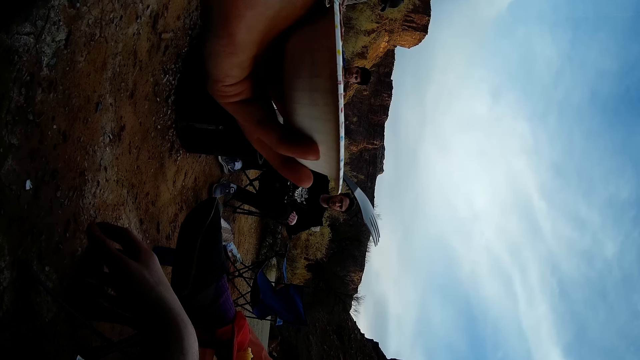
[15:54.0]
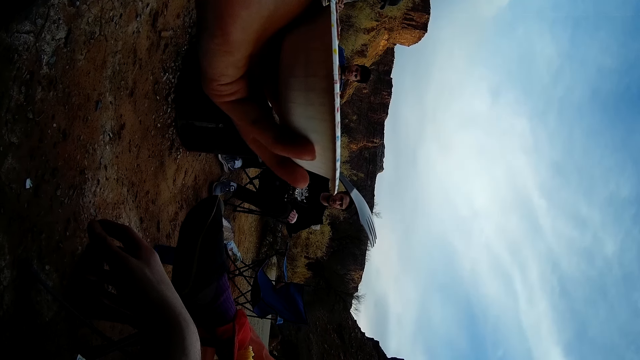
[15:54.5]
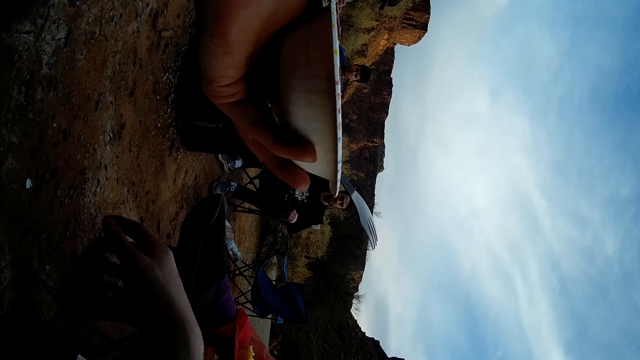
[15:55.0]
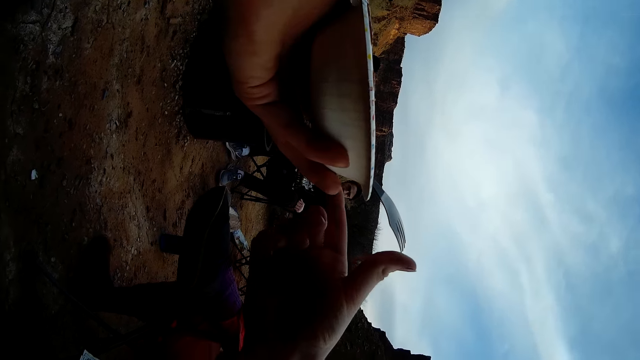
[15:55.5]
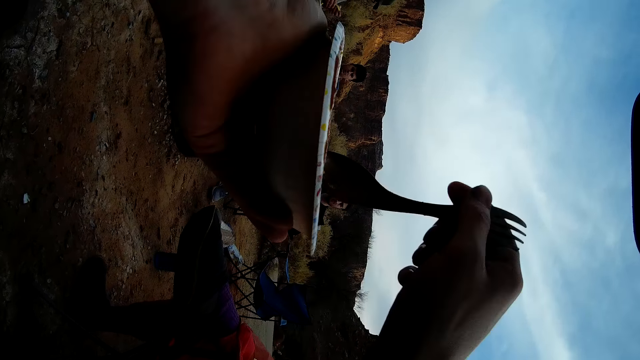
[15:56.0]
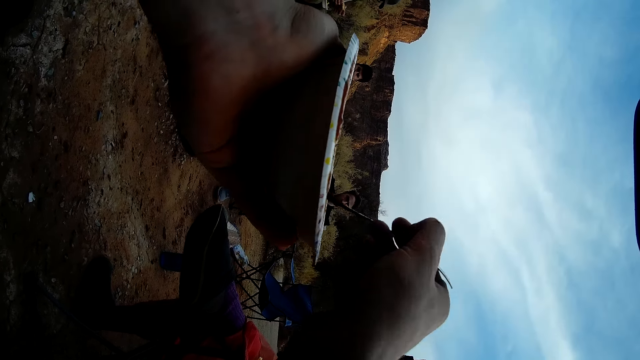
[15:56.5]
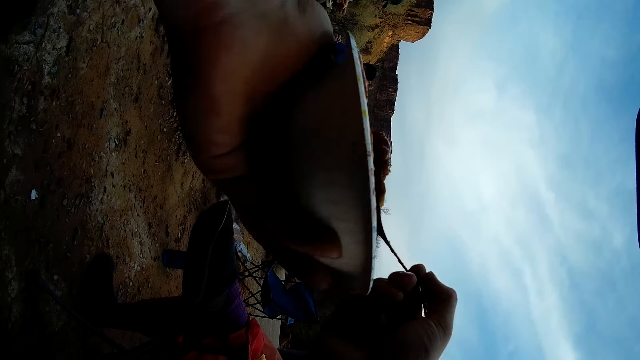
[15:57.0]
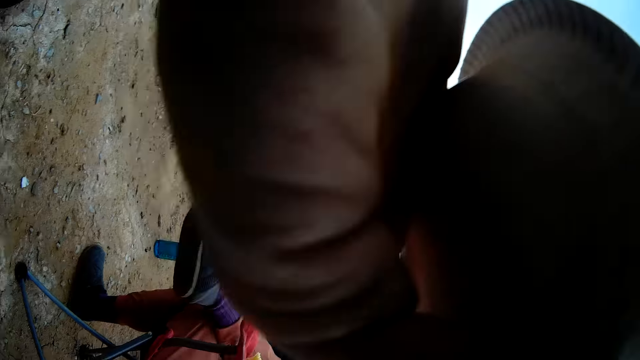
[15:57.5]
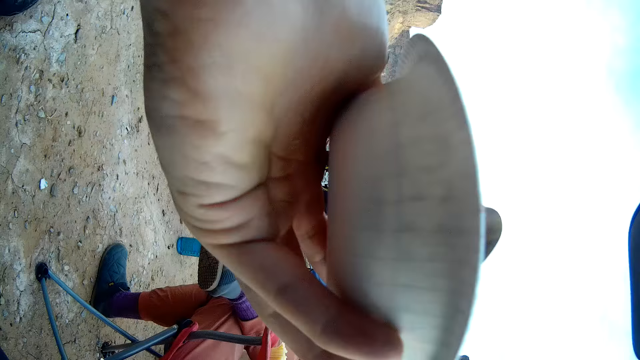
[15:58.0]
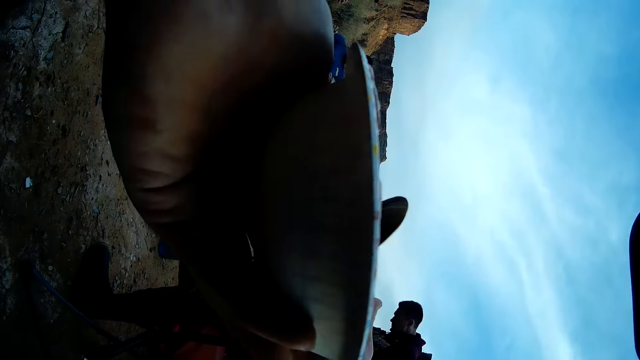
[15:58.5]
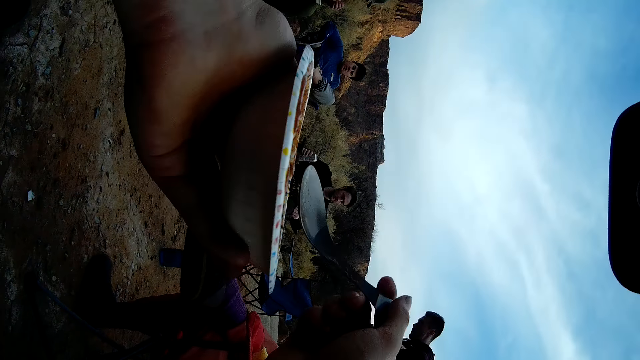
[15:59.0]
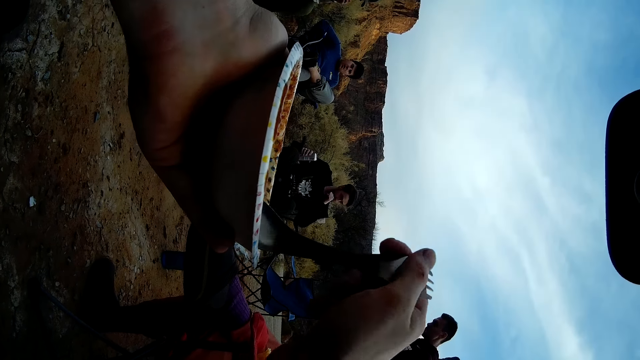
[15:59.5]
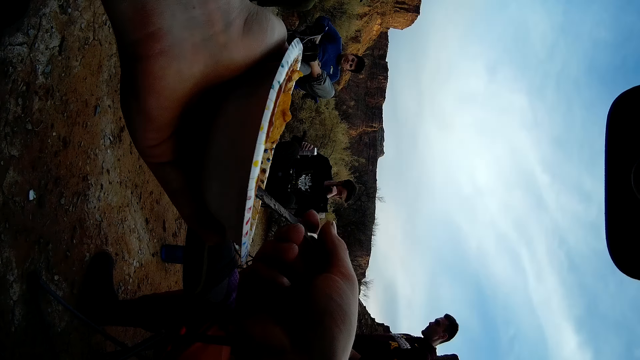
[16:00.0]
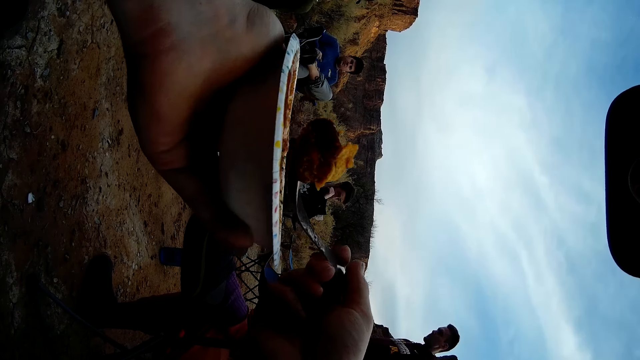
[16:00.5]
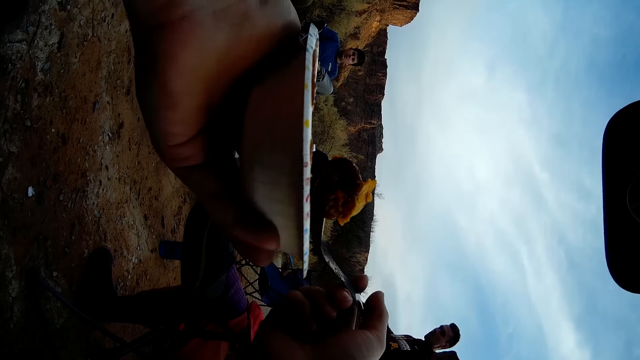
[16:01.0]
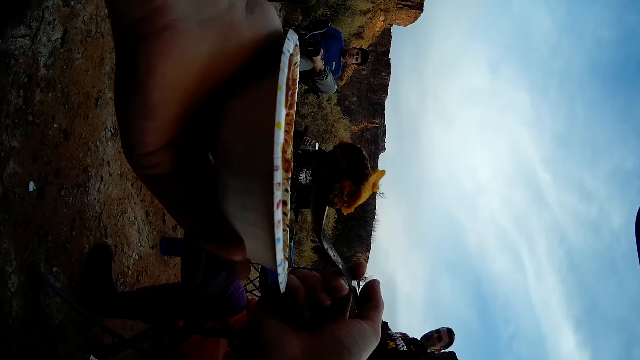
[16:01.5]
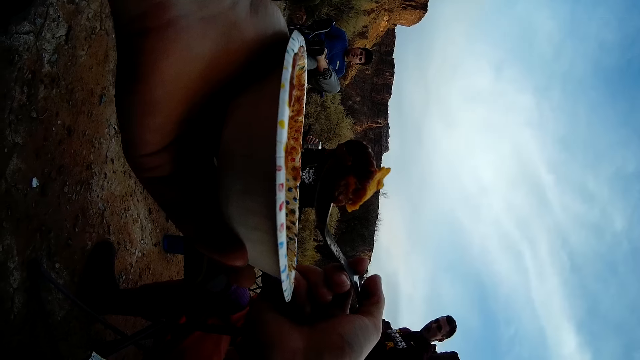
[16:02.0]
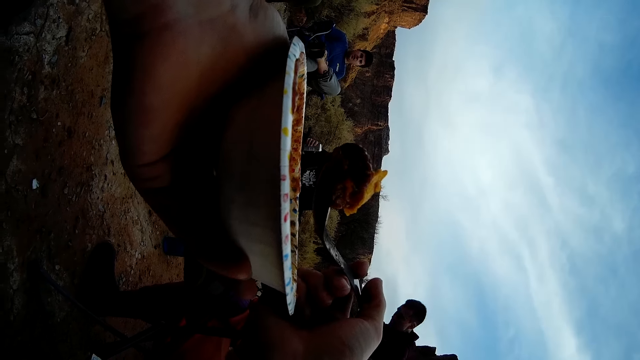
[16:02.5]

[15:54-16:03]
The camera wearer moves his hand. He scoops food with a spoon. He eats the food with the spoon. He scoops food with the spoon.

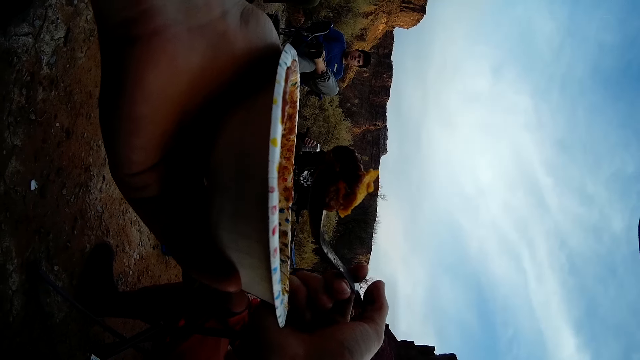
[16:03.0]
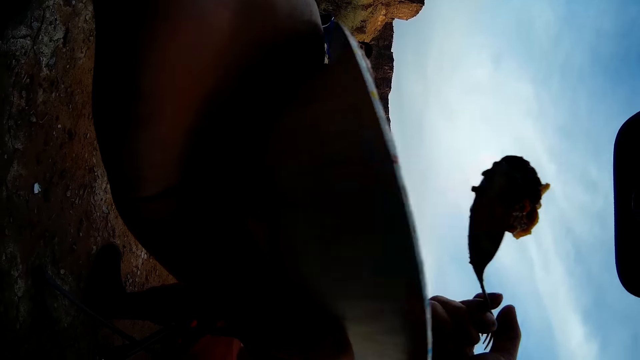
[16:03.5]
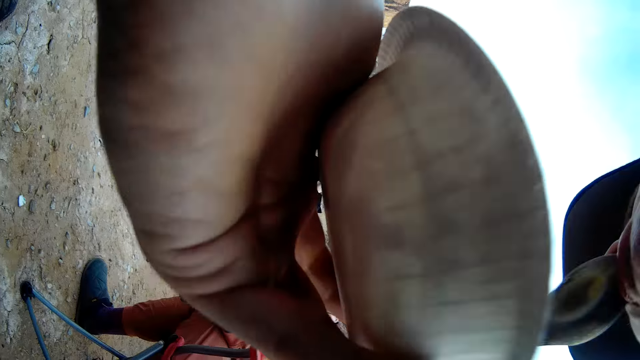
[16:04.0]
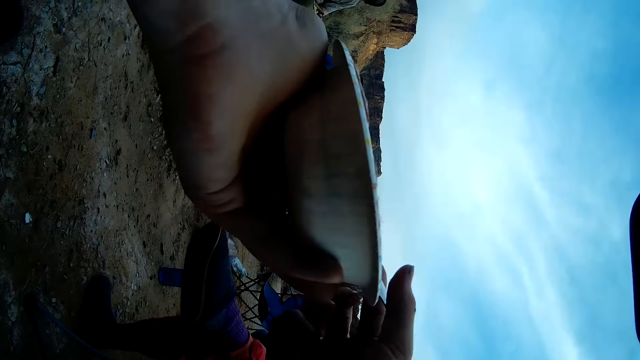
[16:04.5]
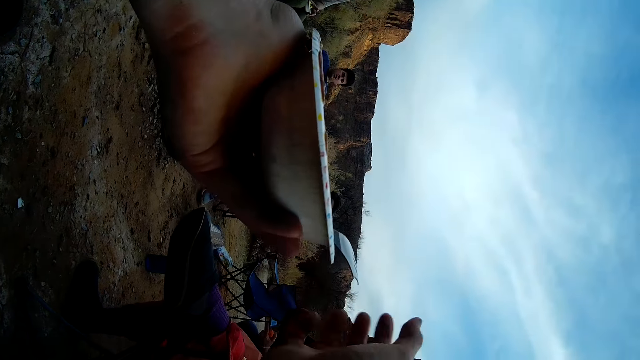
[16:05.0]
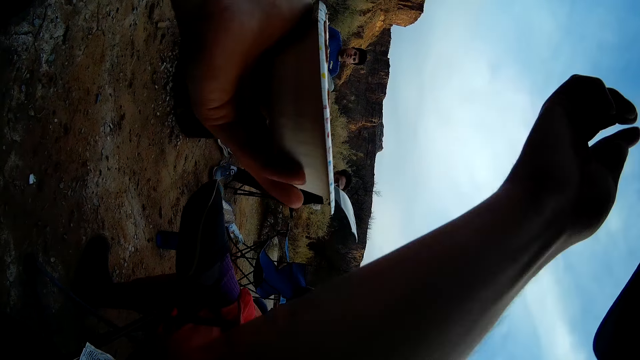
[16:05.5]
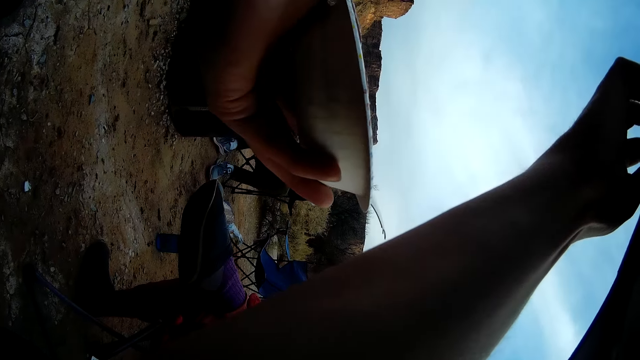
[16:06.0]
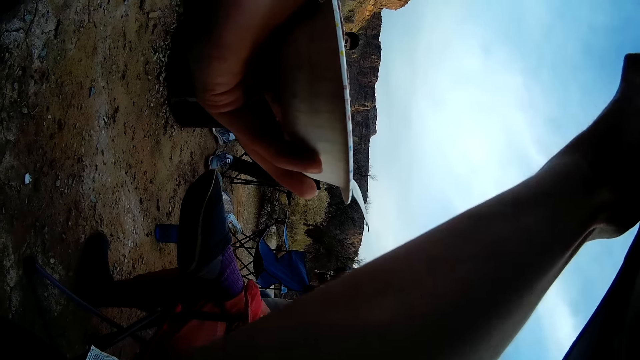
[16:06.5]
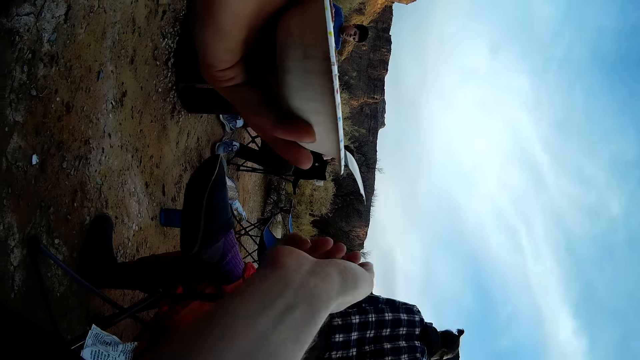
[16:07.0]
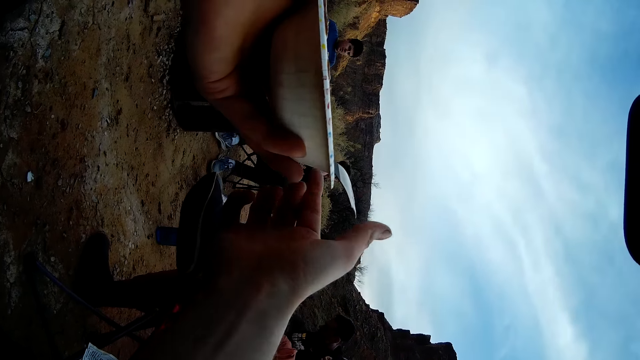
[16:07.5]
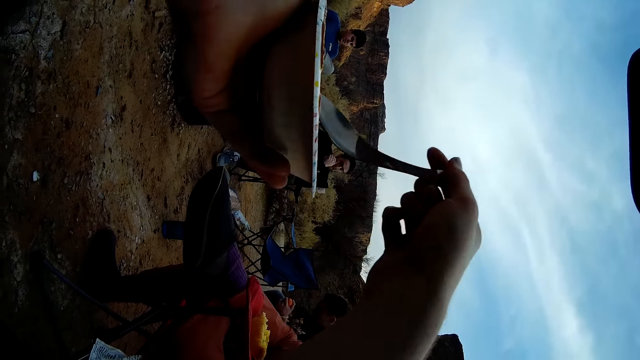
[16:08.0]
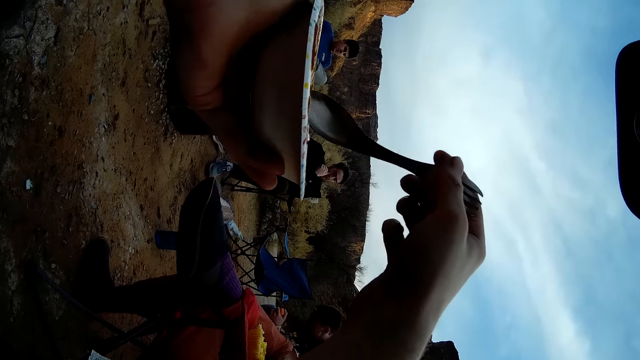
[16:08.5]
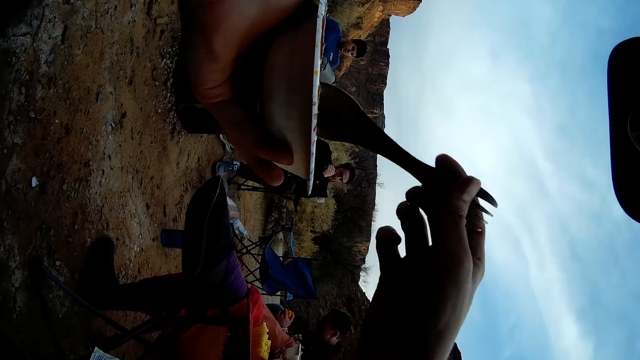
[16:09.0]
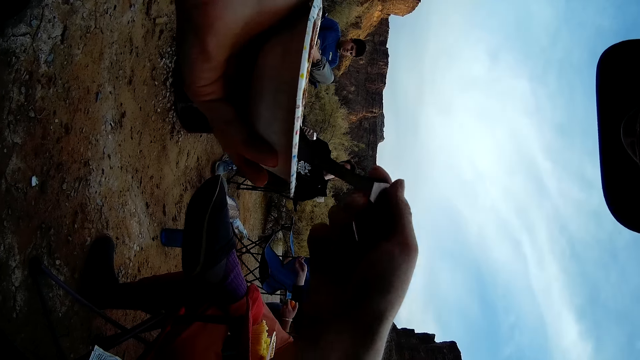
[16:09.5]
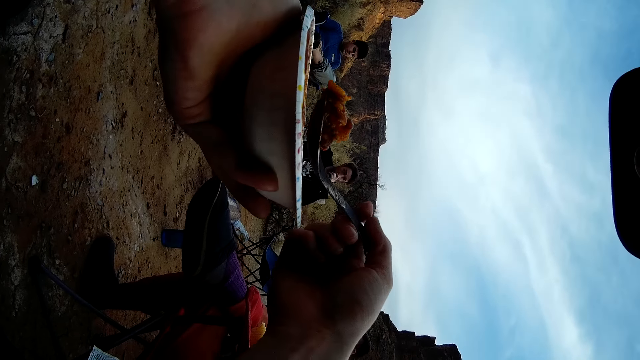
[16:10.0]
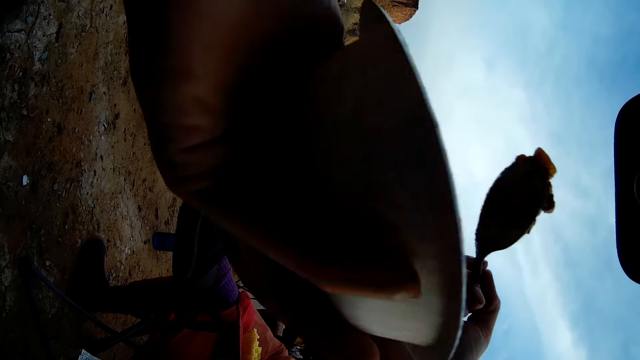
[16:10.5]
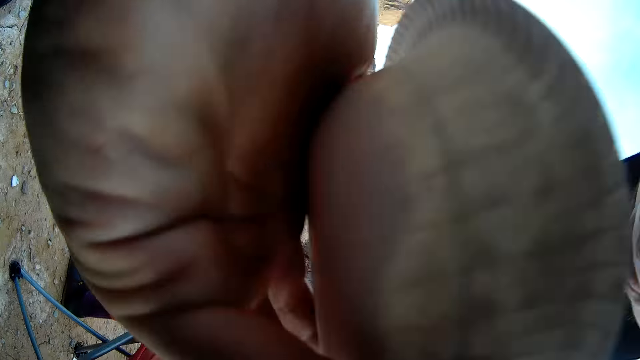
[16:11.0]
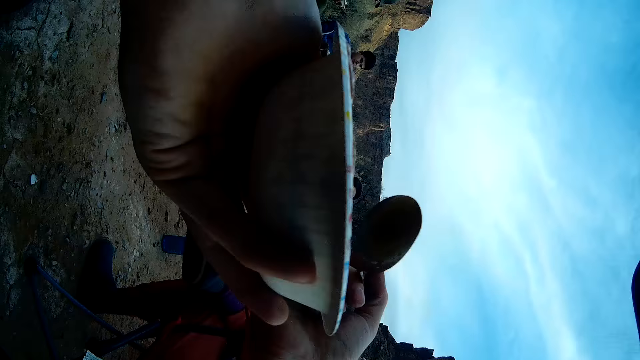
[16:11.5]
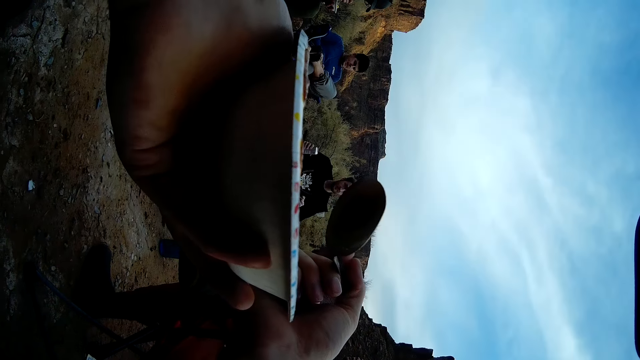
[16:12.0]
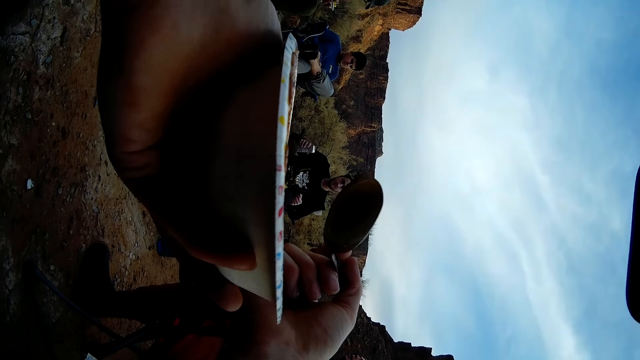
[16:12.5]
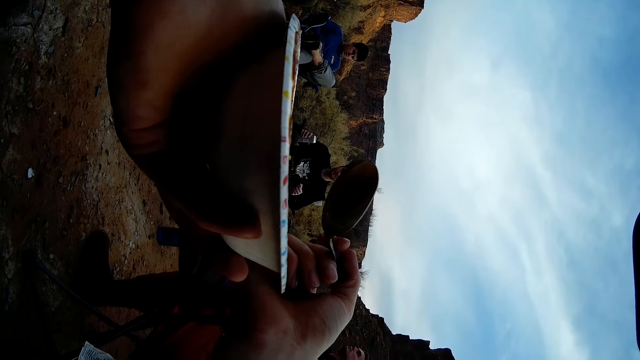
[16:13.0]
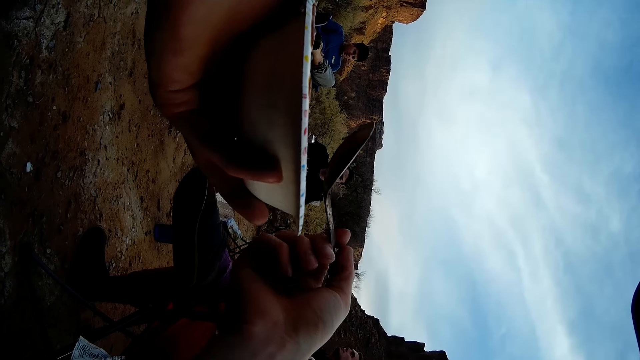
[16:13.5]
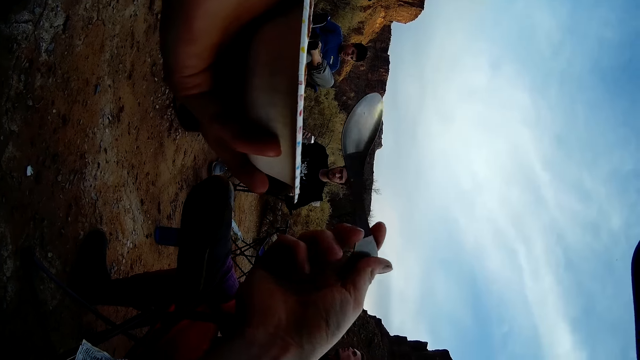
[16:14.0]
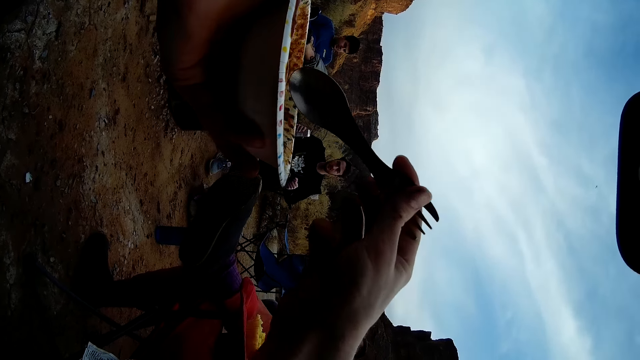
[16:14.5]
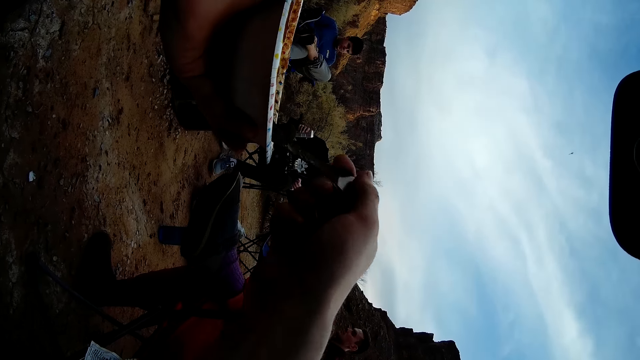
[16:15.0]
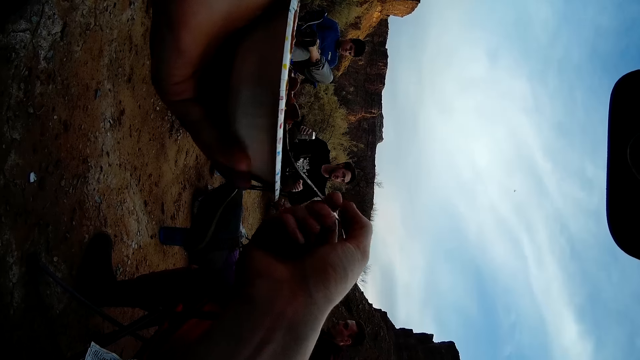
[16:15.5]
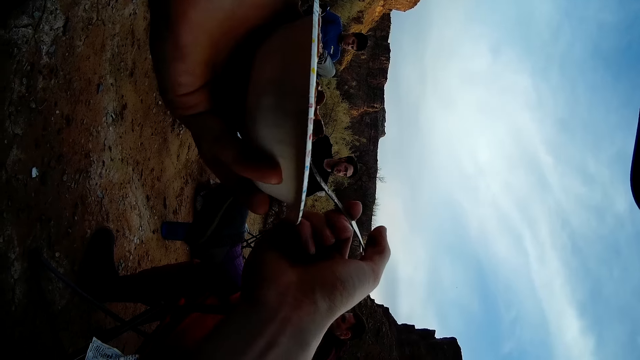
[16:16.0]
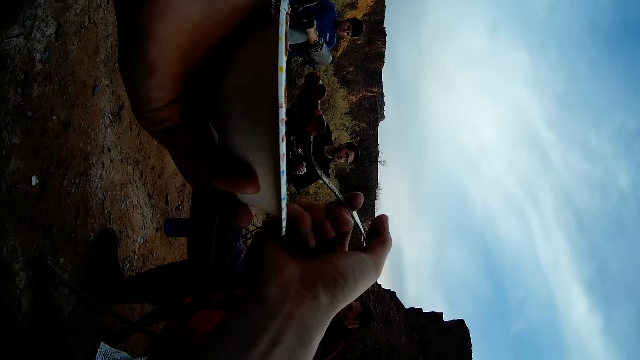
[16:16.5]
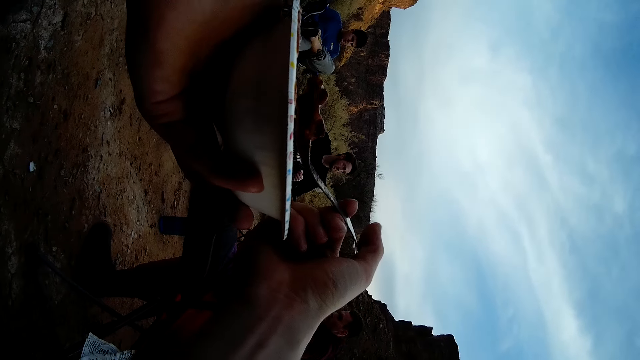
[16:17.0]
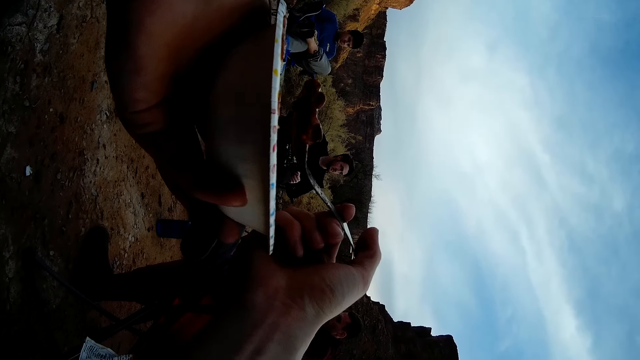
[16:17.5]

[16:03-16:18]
The camera wearer eats the food with the spoon. He touches the face. He scratches his head. He scoops food with a spoon. He eats the food with the spoon. He scoops food with the spoon.
